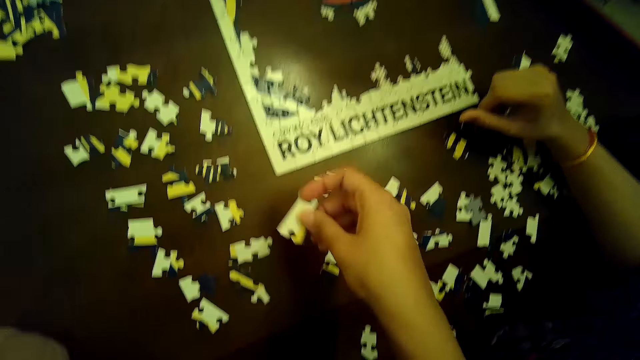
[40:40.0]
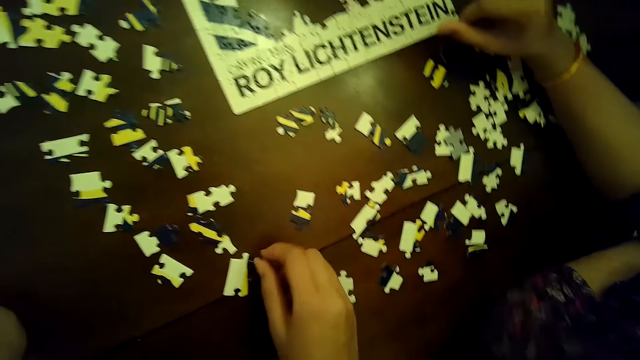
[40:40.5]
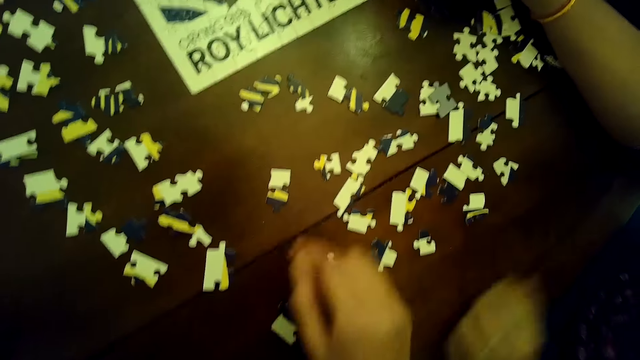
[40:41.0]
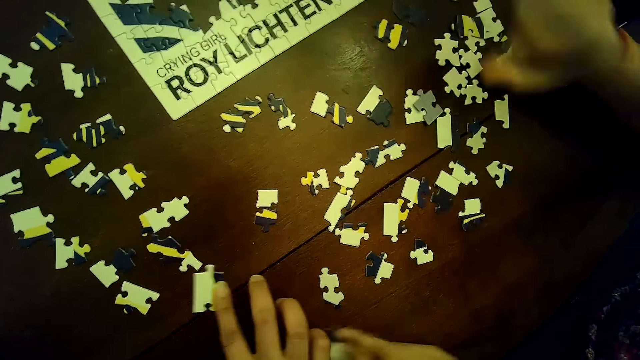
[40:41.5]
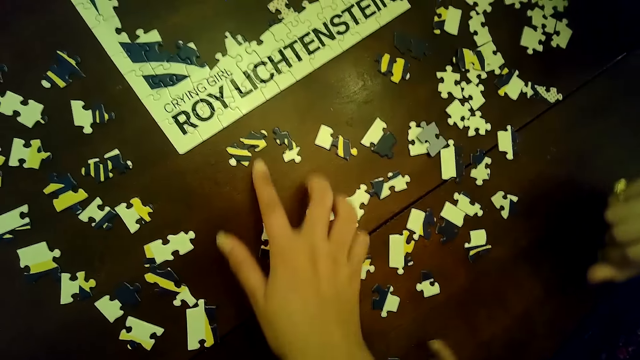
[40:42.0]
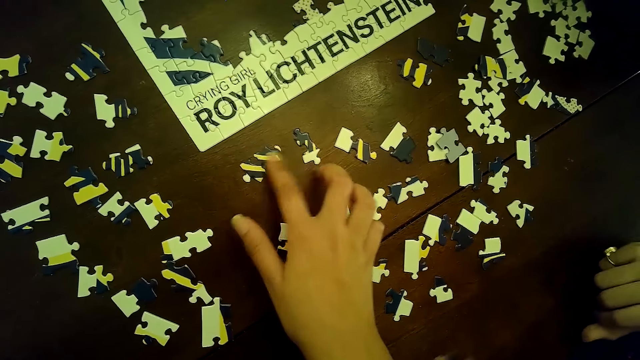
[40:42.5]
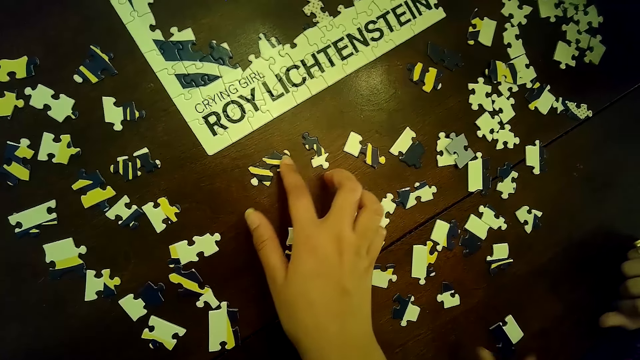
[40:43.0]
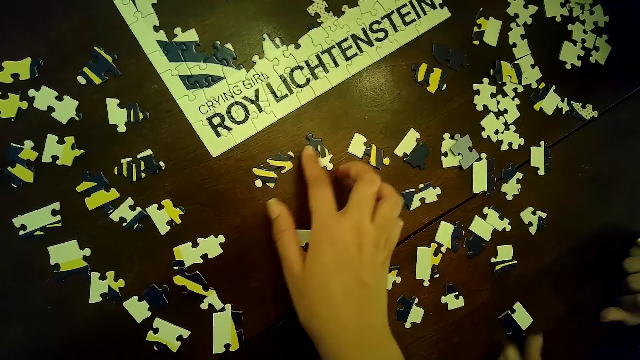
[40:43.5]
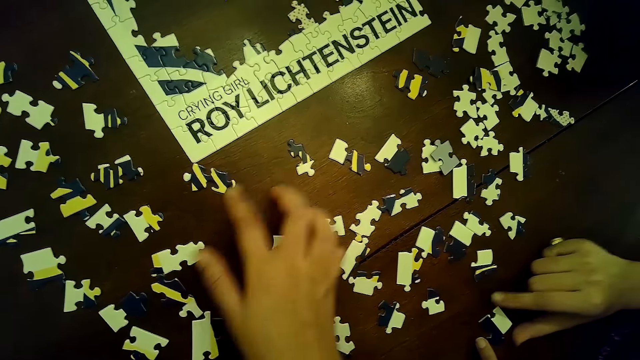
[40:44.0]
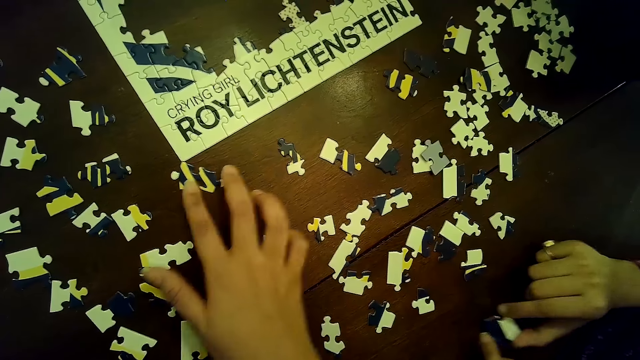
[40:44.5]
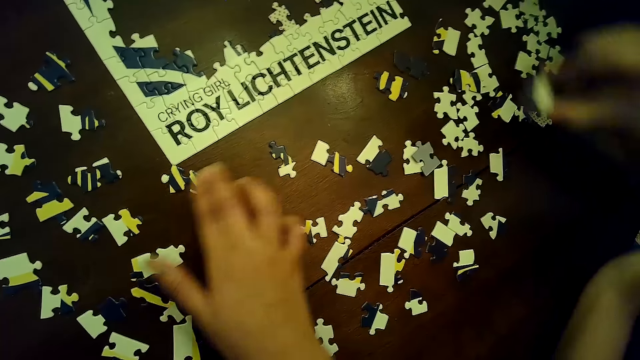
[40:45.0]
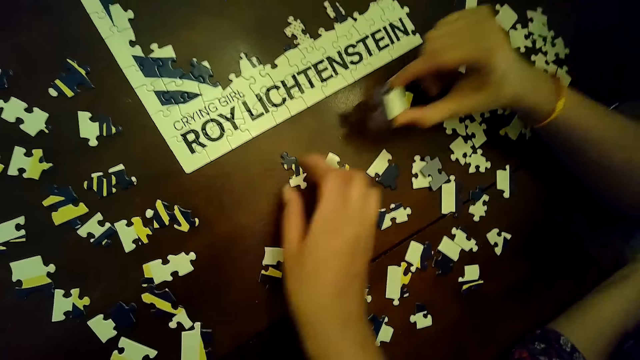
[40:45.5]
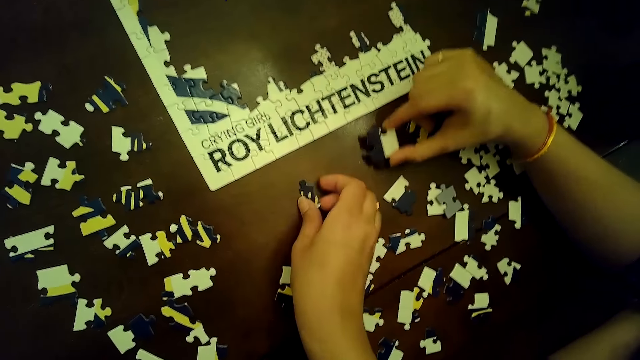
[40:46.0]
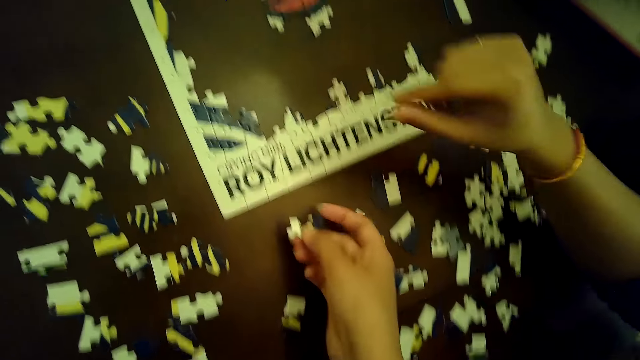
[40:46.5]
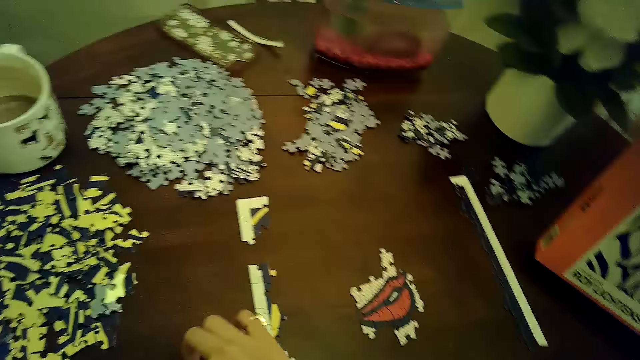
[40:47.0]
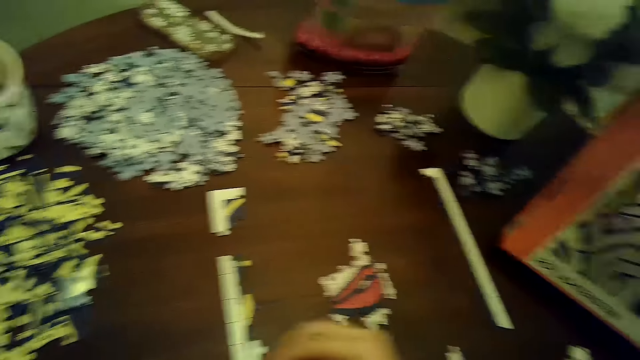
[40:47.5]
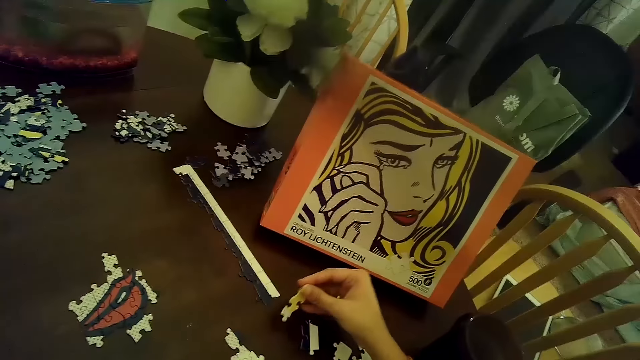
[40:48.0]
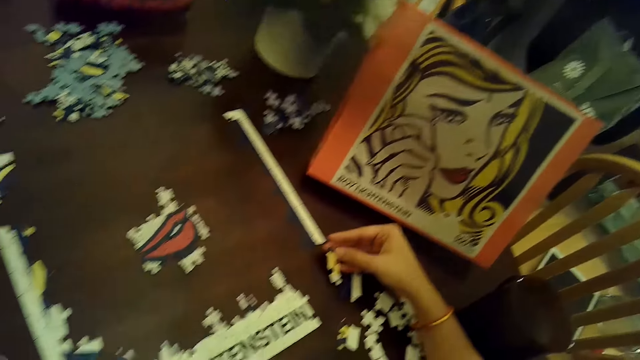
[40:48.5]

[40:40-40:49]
The camera wearer places the puzzle piece on the table with her right hand. She moves puzzle pieces with her right hand and moves a puzzle piece with her right hand. A woman places a puzzle piece on the table with her left hand and moves the puzzle piece with her left hand. The camera wearer moves the puzzle piece with her right hand. The woman picks the puzzle piece from the table with her right hand. The camera wearer moves the puzzle piece with her right hand. She moves it again. She picks a puzzle piece from the table with her right hand. The woman places the puzzle piece on the table with her right hand. The woman picks the puzzle piece from the table with her right hand.

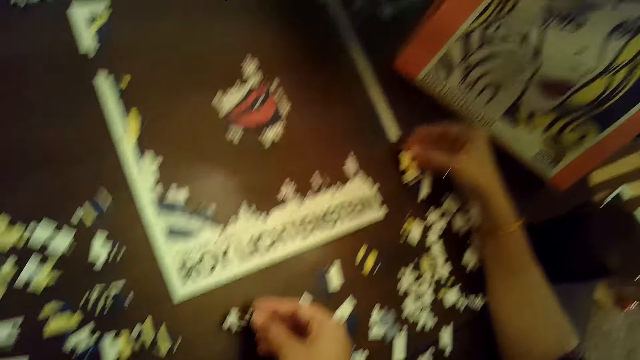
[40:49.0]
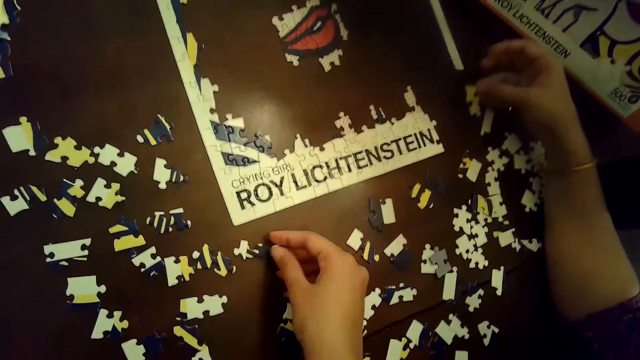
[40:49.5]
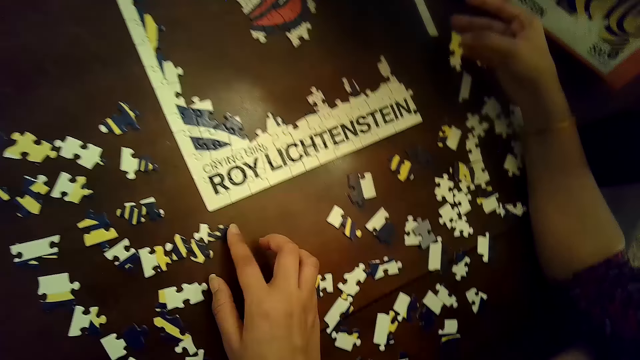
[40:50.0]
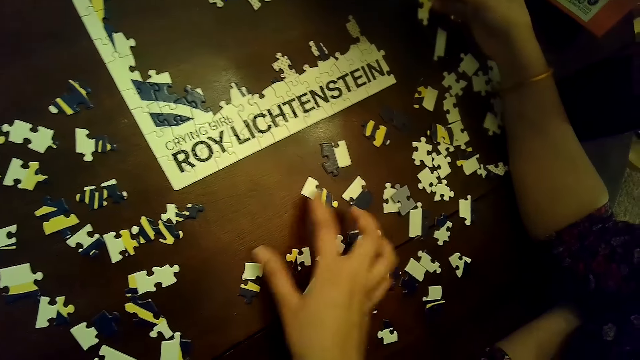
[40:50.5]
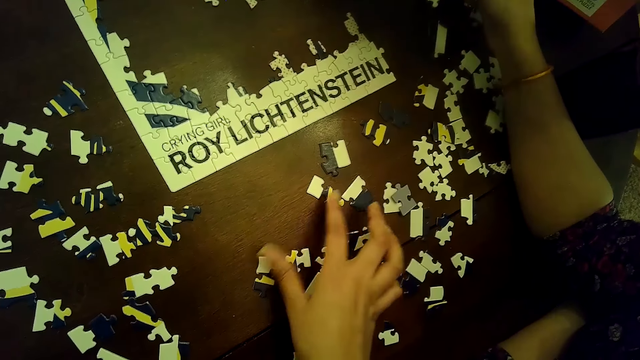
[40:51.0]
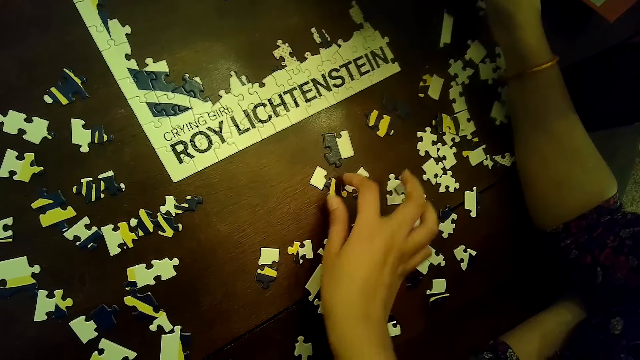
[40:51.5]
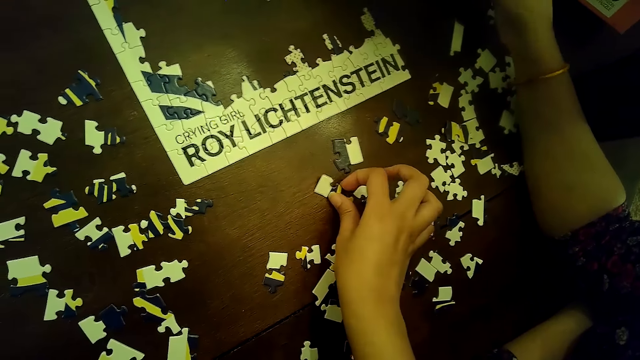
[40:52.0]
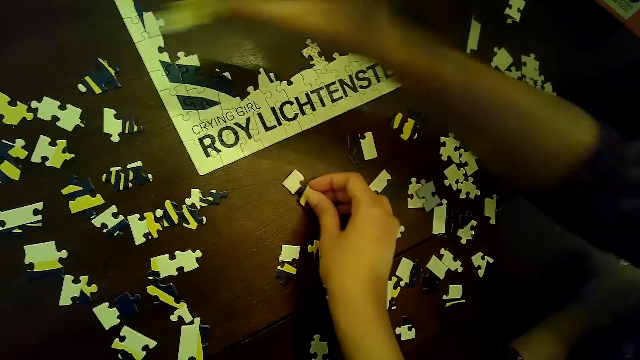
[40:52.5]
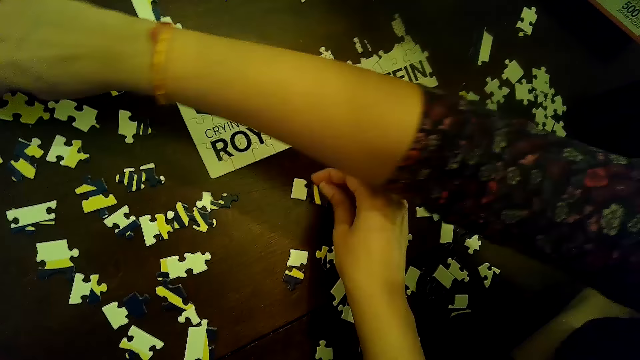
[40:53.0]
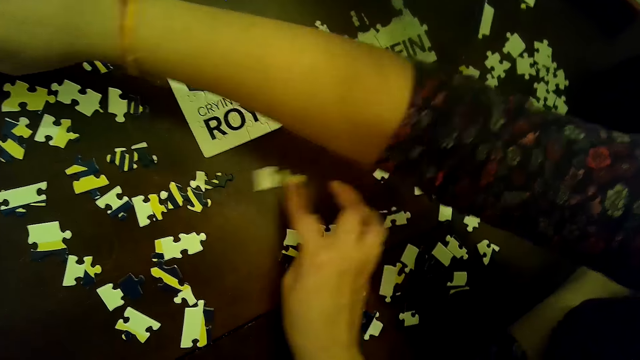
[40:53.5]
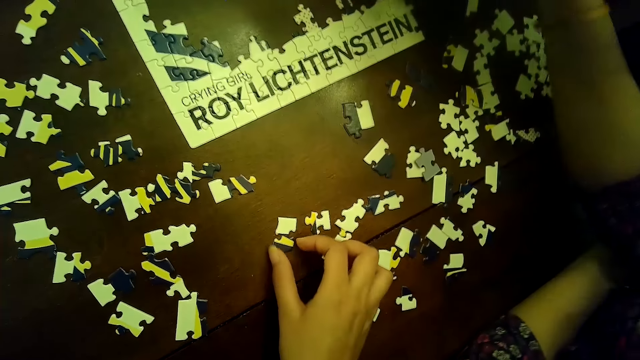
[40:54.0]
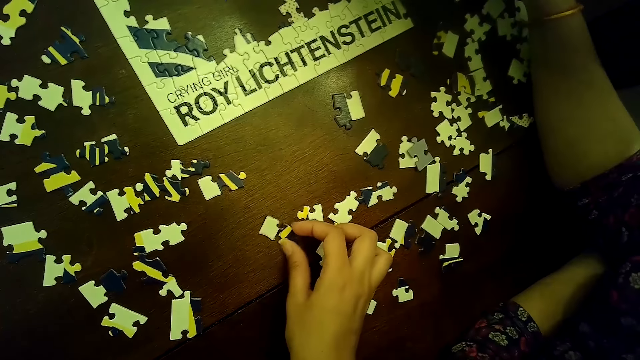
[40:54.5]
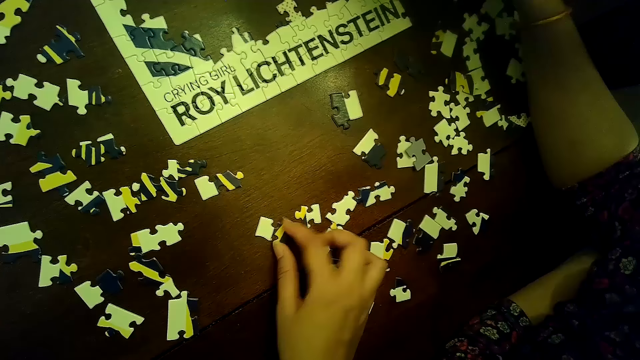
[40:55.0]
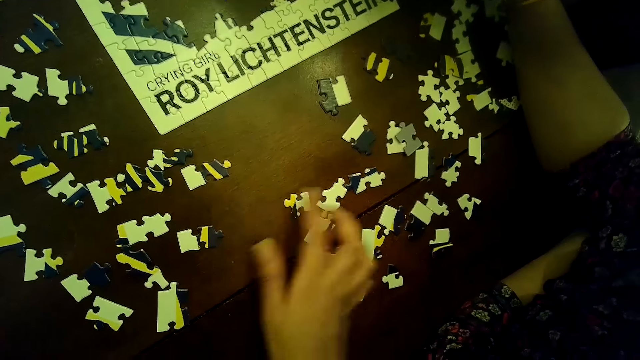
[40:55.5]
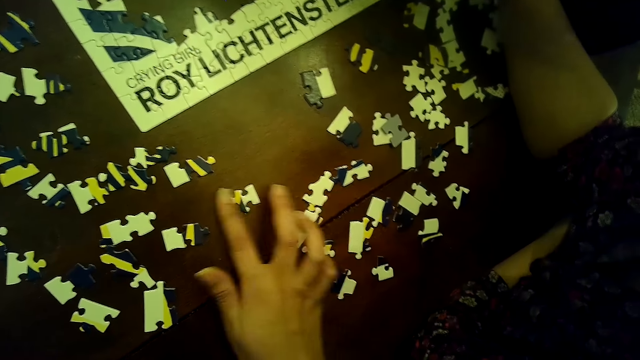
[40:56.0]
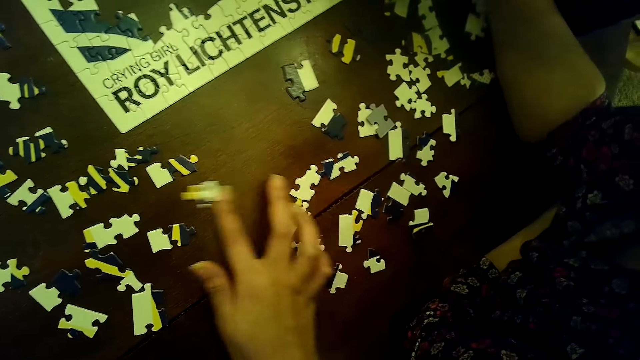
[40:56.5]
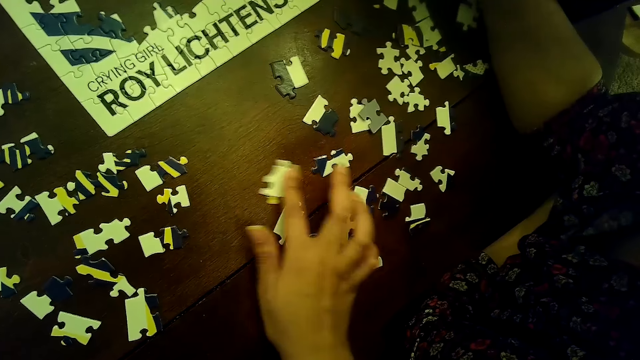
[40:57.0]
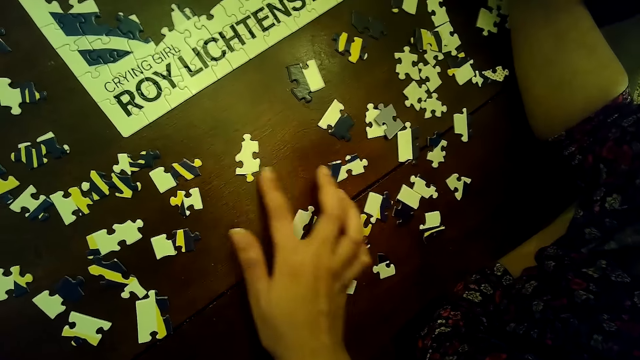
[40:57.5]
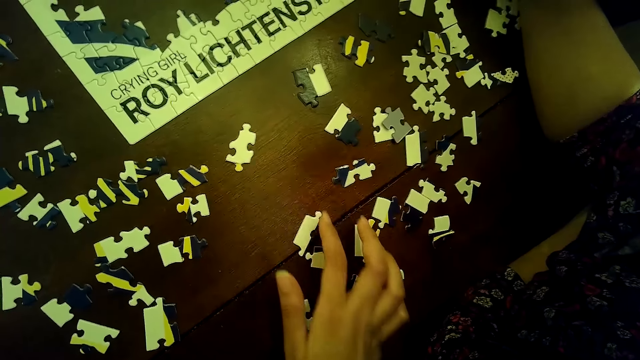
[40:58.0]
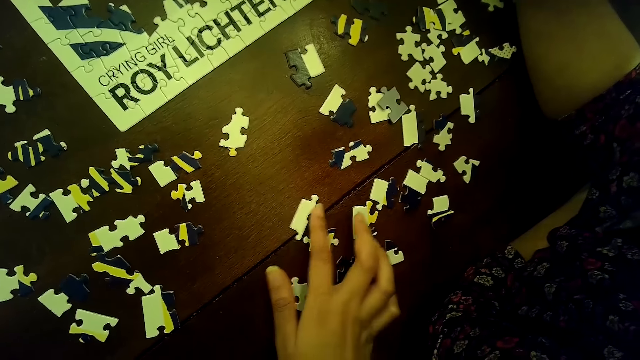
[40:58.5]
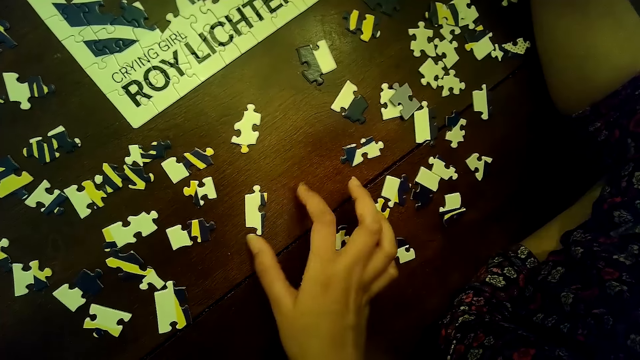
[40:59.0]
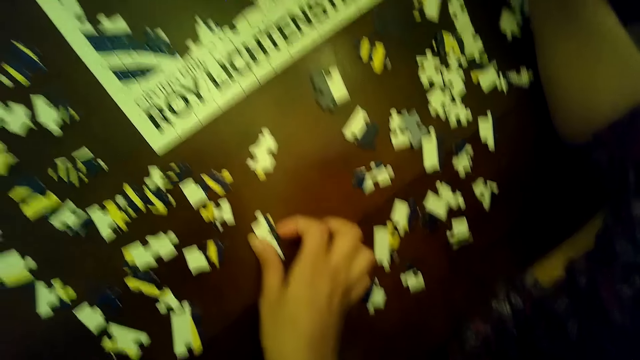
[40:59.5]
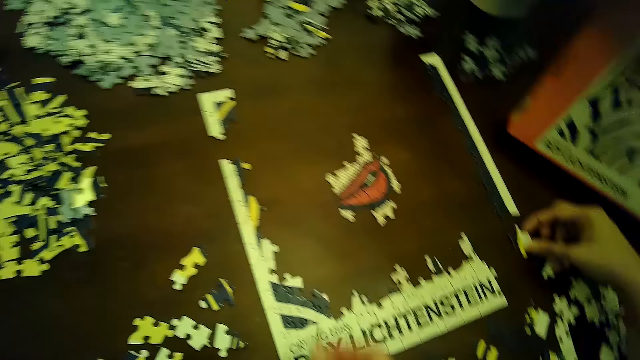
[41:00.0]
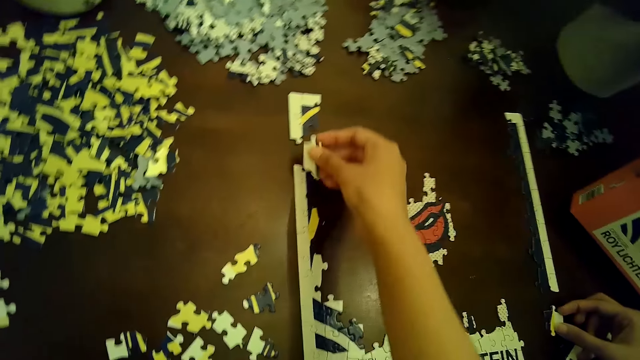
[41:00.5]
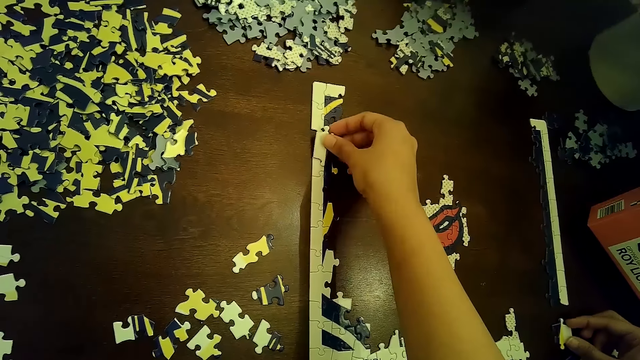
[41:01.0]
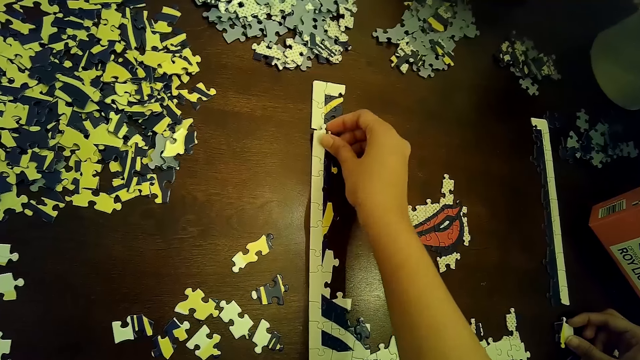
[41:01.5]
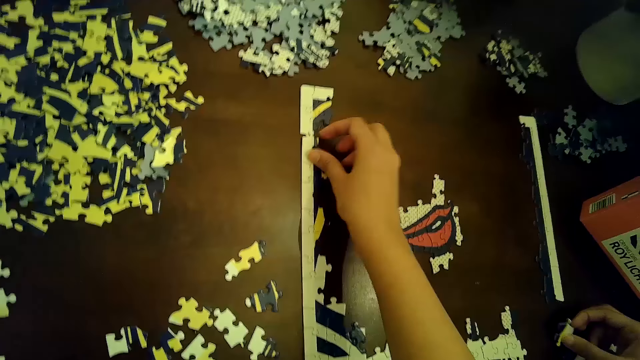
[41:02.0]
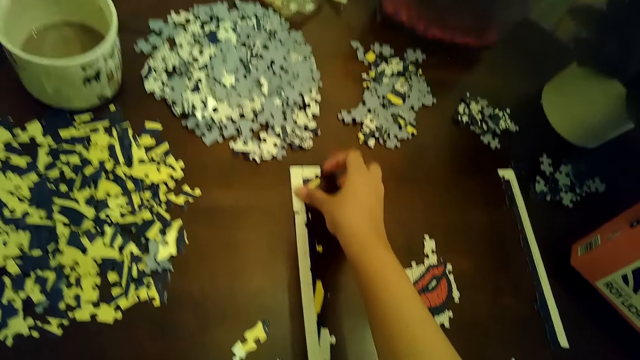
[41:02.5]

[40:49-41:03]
The camera wearer moves a puzzle piece with her right hand. She moves the puzzle piece again. She moves puzzle pieces with her right hand. She moves a puzzle piece with her right hand and picks the puzzle piece from the table with her right hand. The woman places the puzzle piece from the table with her right hand. The camera wearer places the puzzle piece on the table with her right hand. She repeatedly moves a puzzle piece with her right hand. She picks the puzzle piece or card from the table with her right hand. The woman holds a puzzle piece with her right hand. The camera wearer puts the card on the puzzle. She completes the puzzle on the table with the puzzle piece in her right hand.
